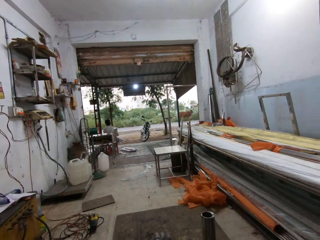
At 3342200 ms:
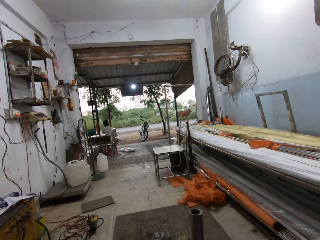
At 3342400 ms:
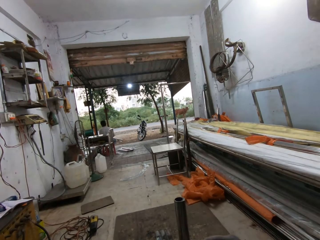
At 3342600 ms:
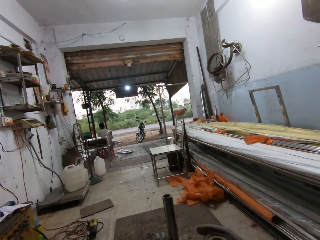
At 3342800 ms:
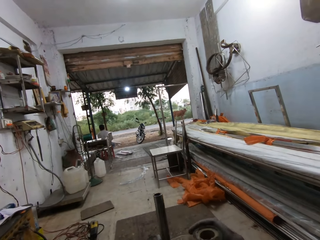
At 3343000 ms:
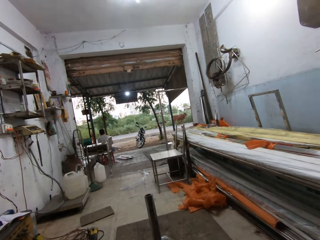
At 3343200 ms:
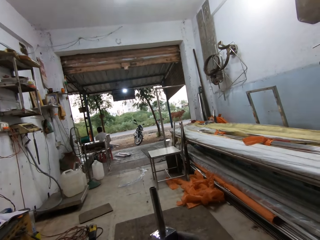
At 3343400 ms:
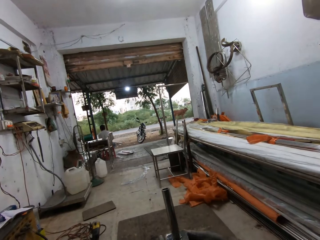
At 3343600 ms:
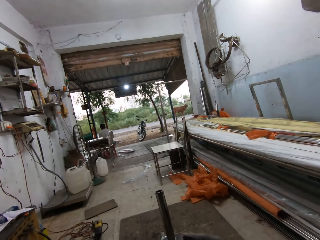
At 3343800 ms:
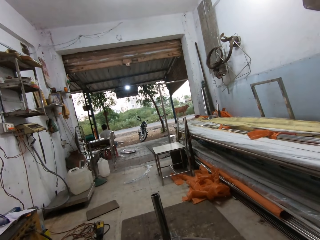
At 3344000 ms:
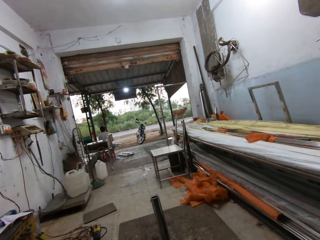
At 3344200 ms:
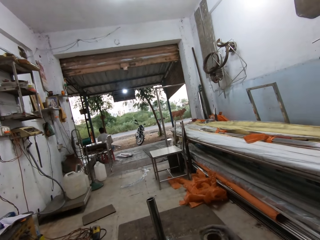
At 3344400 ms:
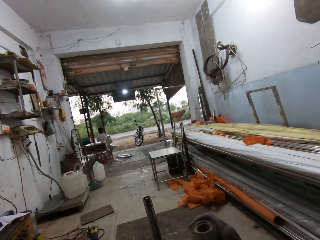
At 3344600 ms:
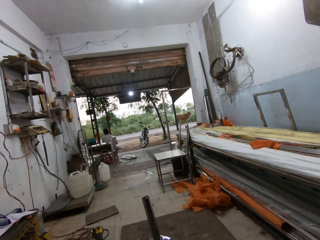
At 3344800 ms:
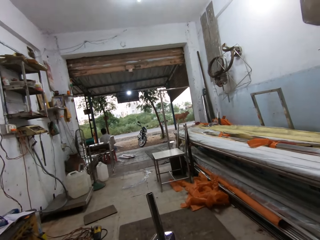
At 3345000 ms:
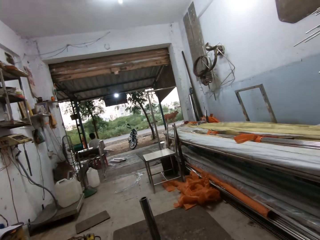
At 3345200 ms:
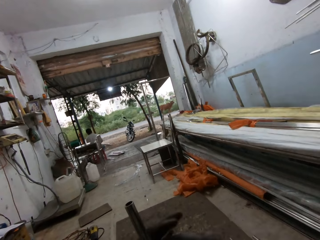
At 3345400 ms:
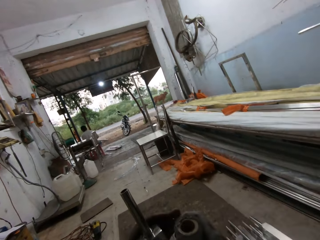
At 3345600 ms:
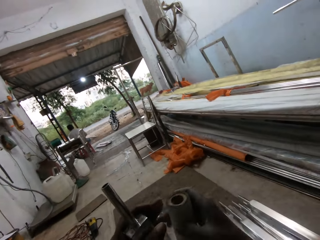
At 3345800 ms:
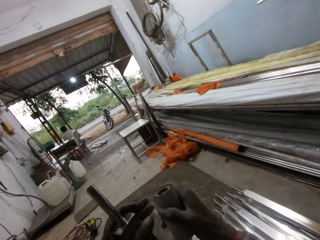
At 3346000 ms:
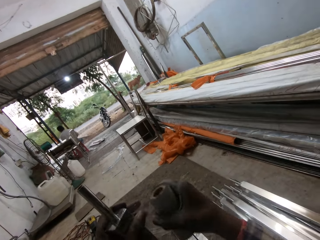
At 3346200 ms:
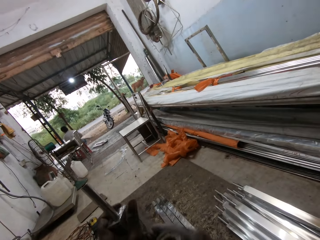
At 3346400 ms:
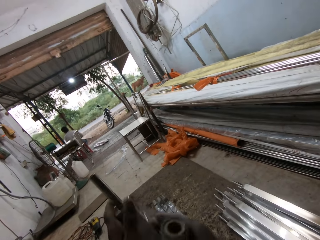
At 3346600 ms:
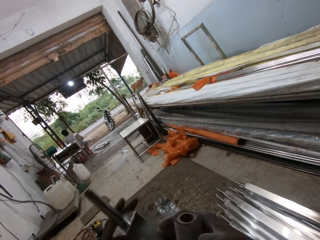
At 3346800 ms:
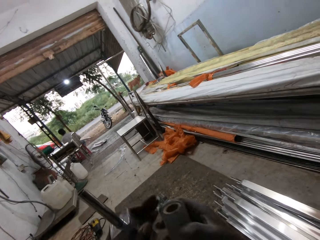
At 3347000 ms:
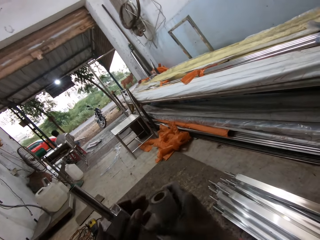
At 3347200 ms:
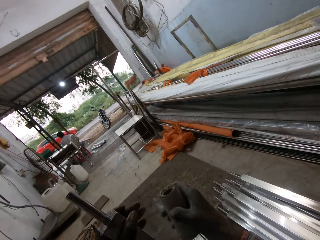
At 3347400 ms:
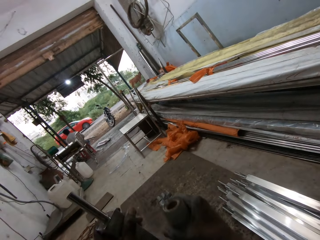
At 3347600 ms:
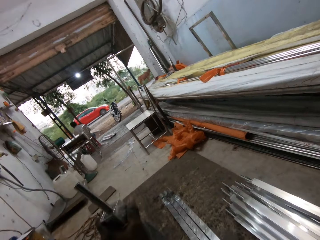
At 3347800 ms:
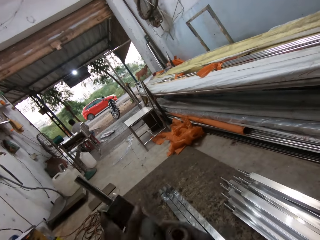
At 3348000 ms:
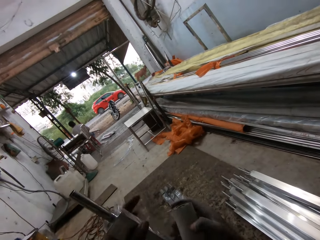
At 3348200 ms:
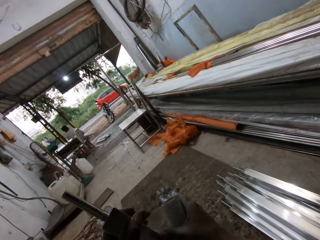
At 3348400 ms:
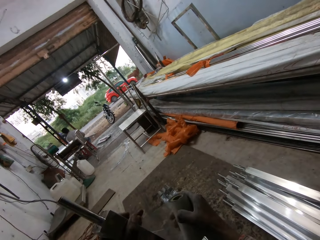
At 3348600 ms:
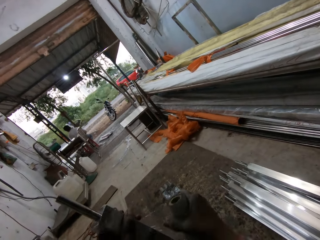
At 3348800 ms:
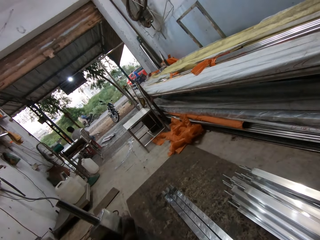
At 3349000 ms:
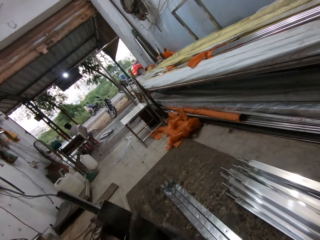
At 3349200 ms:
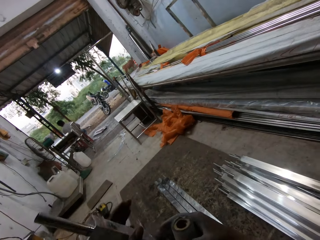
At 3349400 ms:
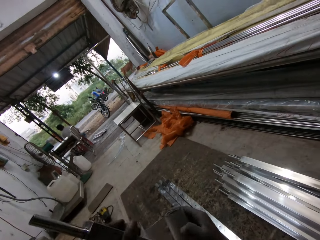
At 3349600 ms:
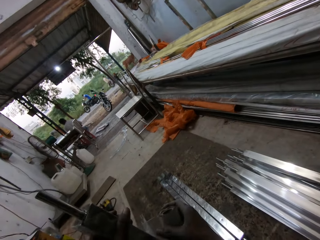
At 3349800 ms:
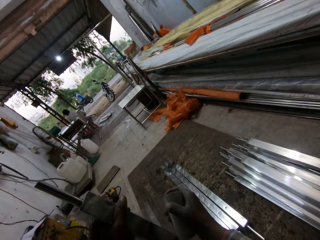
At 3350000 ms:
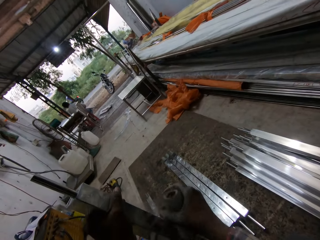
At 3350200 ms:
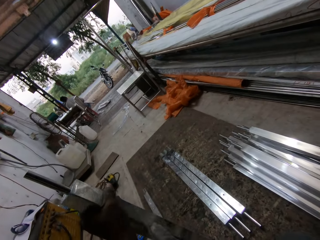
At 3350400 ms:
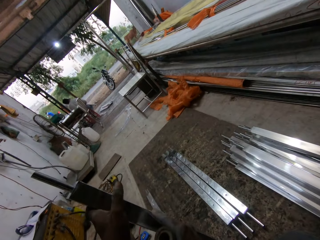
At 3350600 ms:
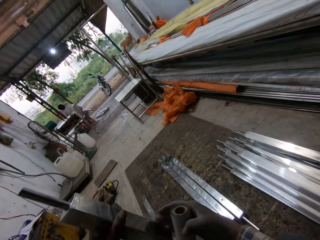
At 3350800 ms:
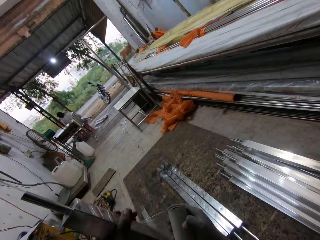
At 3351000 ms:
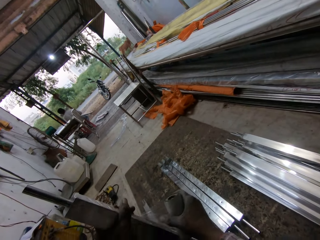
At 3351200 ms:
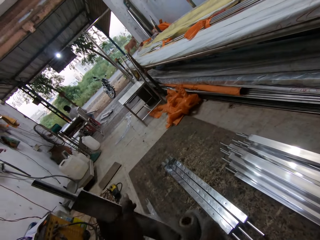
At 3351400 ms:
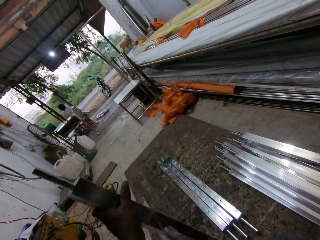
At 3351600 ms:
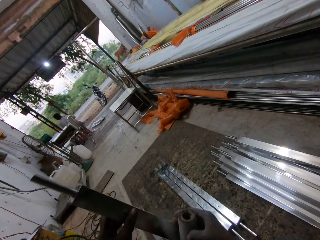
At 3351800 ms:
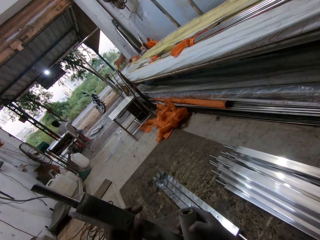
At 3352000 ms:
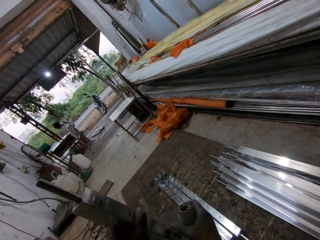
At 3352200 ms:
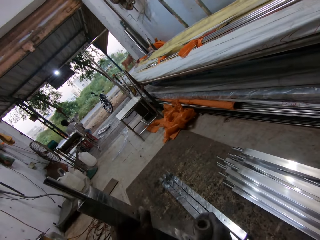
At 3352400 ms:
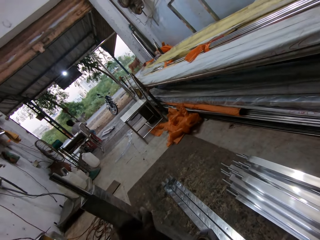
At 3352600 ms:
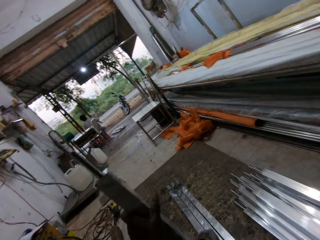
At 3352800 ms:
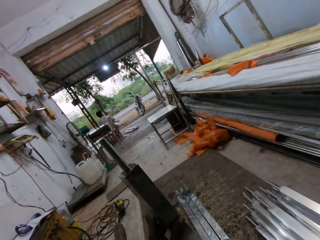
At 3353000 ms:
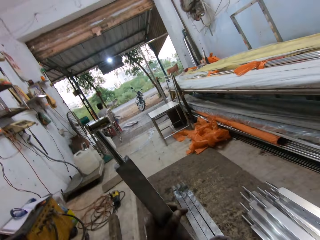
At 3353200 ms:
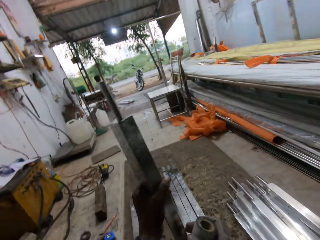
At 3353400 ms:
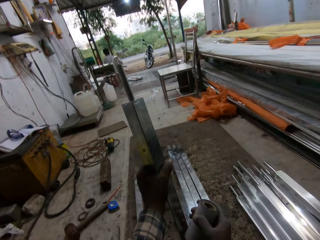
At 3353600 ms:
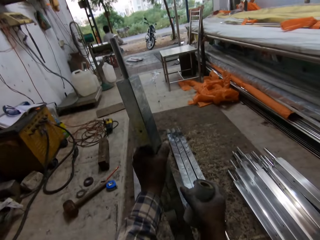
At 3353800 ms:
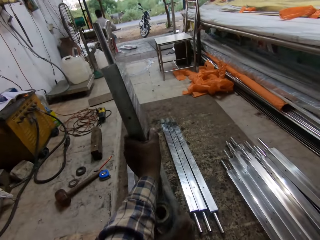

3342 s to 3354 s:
The camera wearer rotates the metal rod on the ground with his left hand. He wraps the metal rod in his left hand with the masking tape in his right hand.

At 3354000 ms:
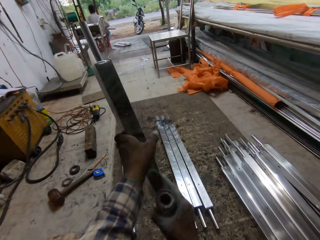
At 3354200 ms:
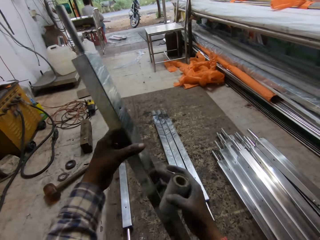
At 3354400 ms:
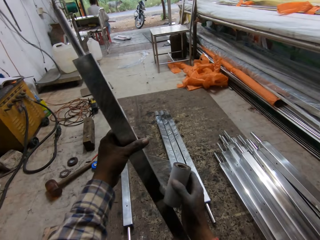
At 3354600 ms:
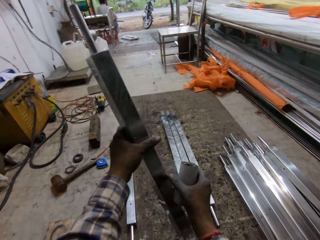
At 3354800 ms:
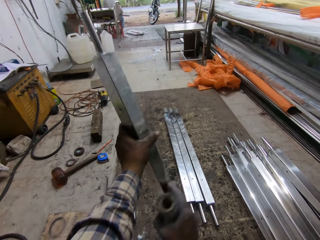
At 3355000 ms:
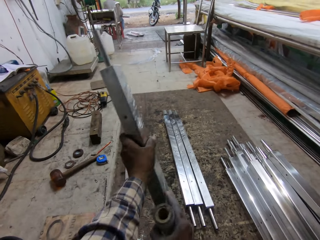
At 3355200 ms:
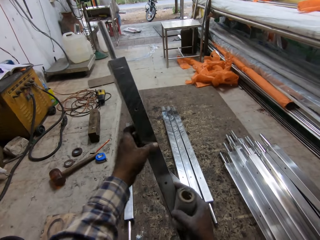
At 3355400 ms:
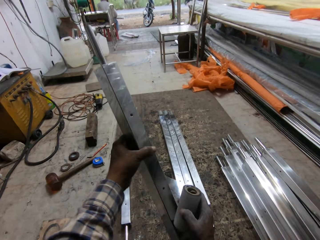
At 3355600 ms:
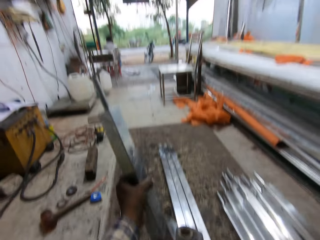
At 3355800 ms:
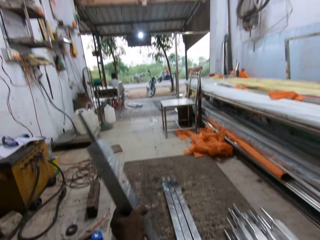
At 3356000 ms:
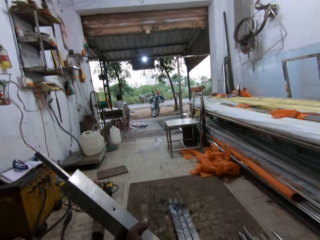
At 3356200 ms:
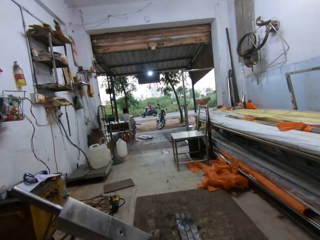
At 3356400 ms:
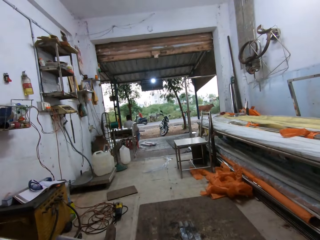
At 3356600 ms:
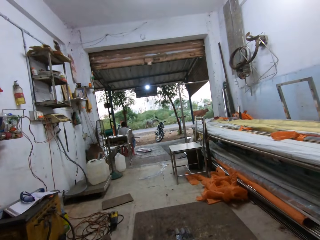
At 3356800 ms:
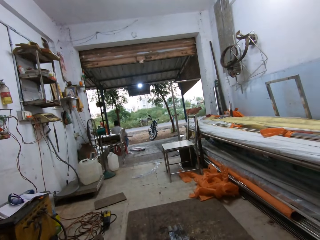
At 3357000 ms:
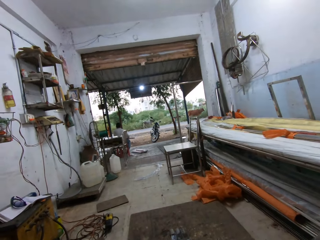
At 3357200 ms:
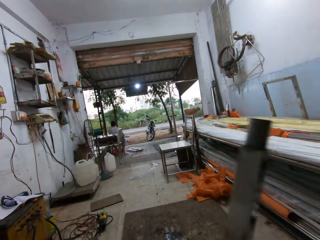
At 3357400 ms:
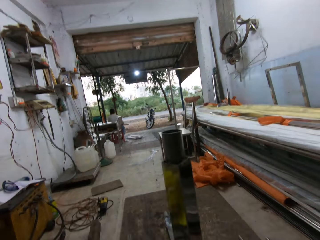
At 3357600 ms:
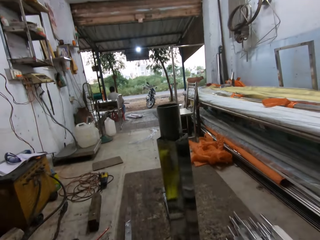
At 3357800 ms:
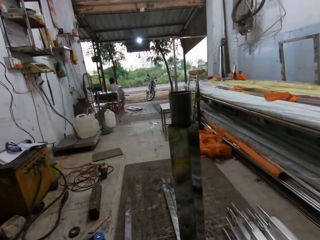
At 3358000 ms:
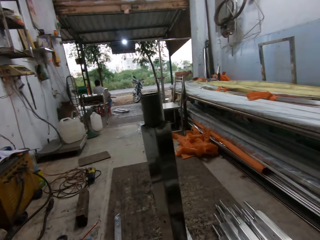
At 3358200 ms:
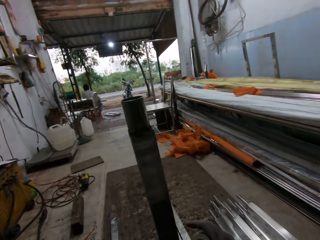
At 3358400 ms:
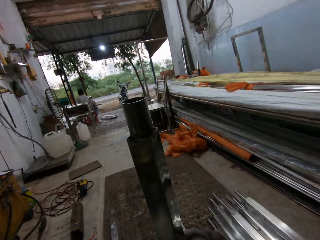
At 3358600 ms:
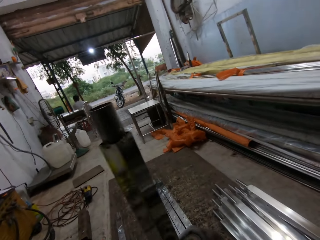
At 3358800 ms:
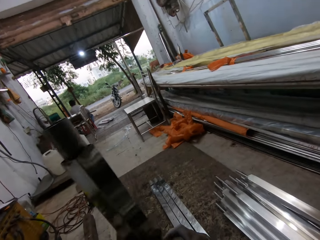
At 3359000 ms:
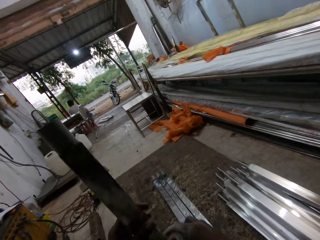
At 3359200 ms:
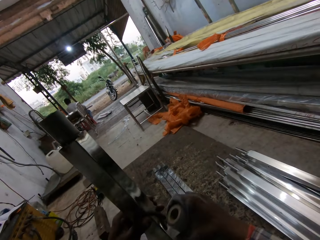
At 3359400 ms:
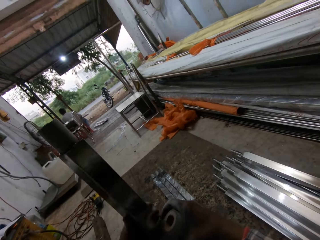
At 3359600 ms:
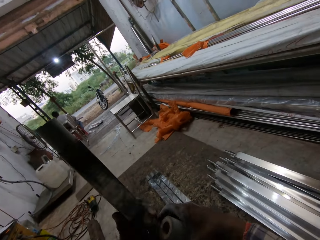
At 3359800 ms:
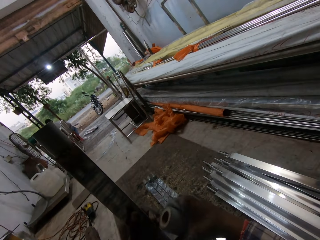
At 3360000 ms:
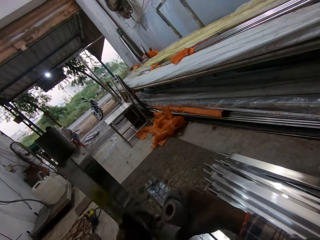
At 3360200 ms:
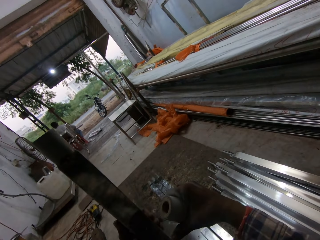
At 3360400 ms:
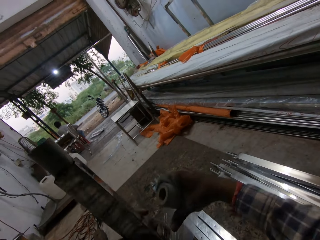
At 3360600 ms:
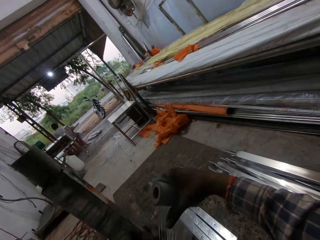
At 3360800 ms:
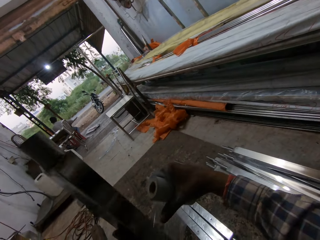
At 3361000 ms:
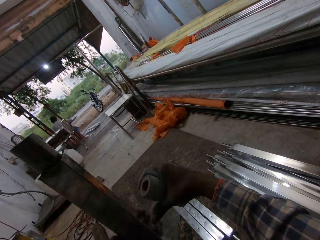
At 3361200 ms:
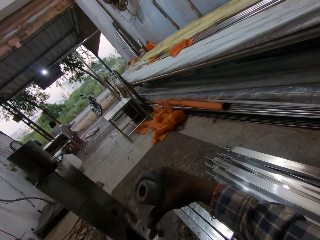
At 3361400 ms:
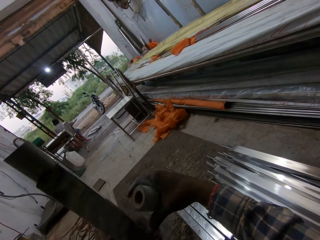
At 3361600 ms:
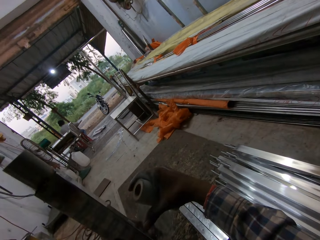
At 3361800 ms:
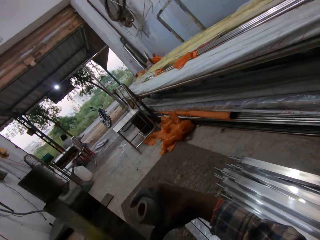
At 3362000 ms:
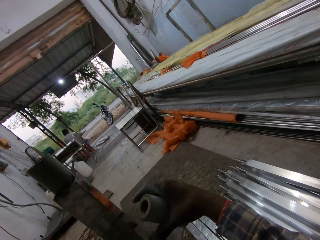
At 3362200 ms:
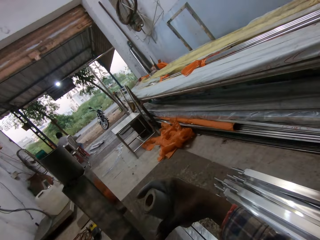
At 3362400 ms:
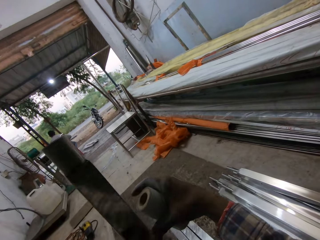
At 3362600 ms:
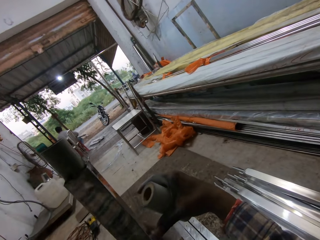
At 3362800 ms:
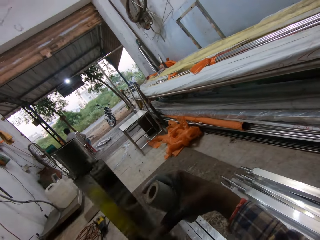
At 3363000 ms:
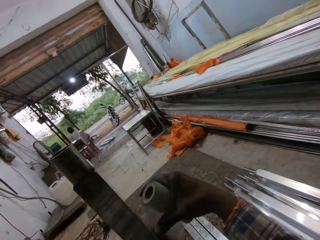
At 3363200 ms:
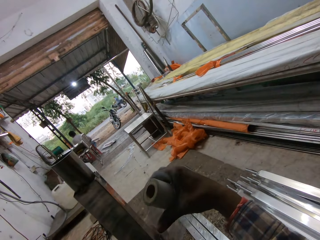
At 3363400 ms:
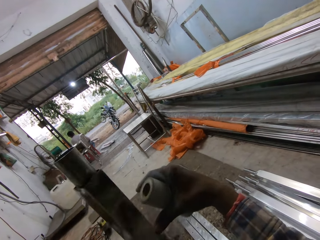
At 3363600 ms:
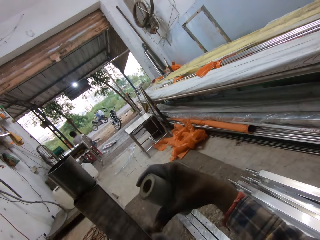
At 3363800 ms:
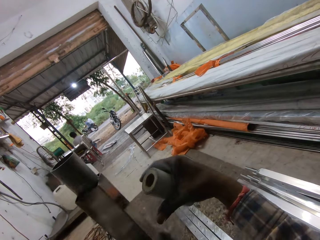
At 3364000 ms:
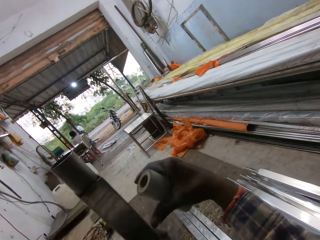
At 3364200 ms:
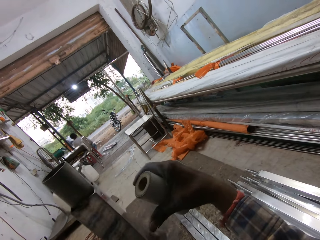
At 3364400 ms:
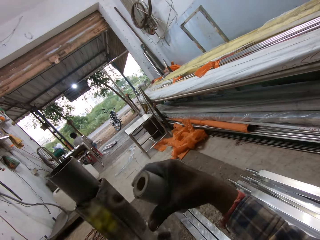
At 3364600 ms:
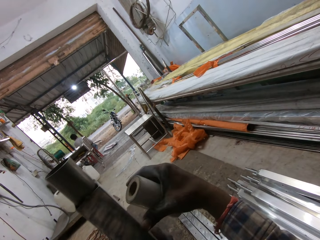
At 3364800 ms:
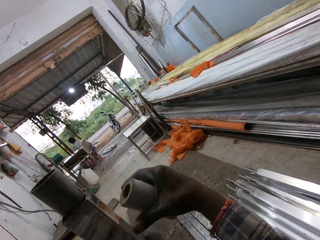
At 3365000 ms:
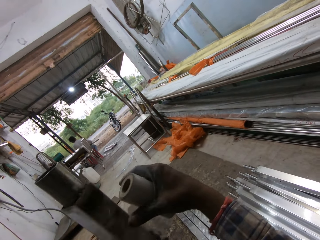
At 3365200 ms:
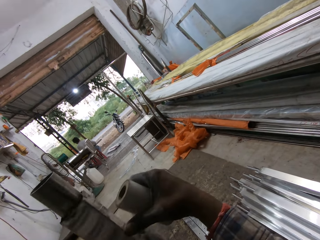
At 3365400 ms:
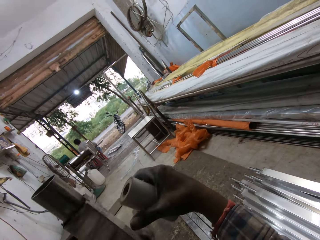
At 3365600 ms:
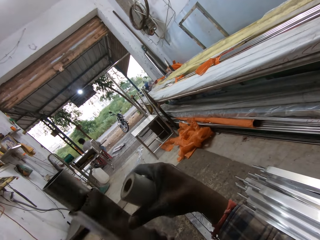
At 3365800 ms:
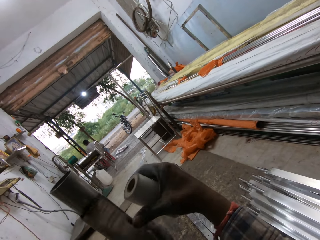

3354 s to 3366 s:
The camera wearer flips the metal rod with both hands. He rotates the metal rod on the ground with his left hand. He wraps the metal rod in his left hand with the masking tape in his right hand.
